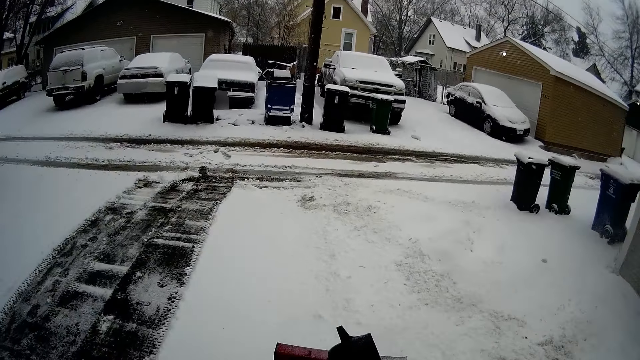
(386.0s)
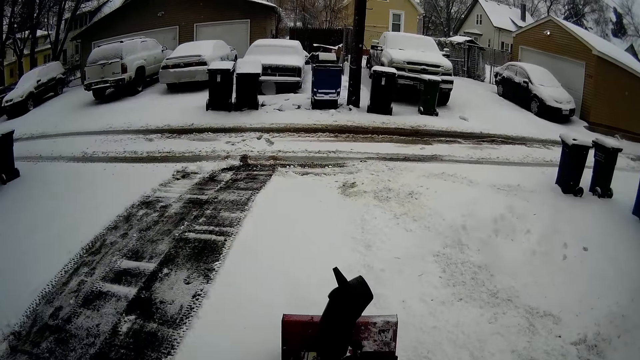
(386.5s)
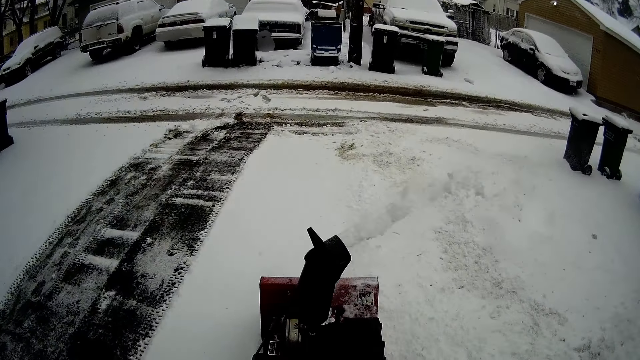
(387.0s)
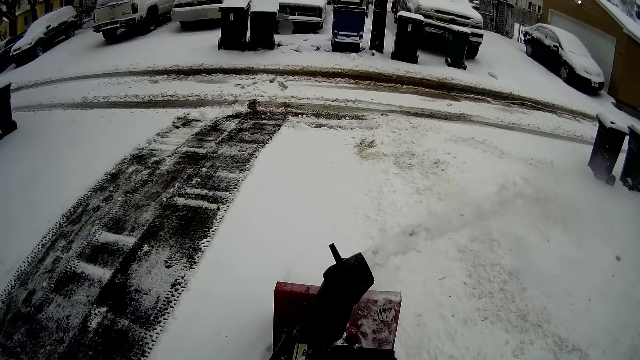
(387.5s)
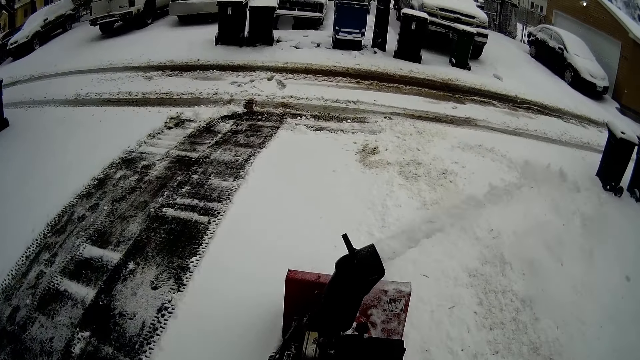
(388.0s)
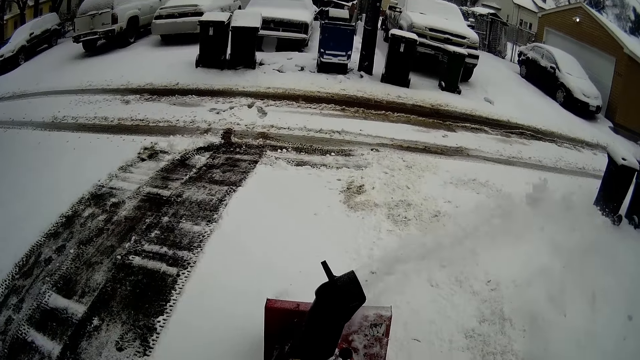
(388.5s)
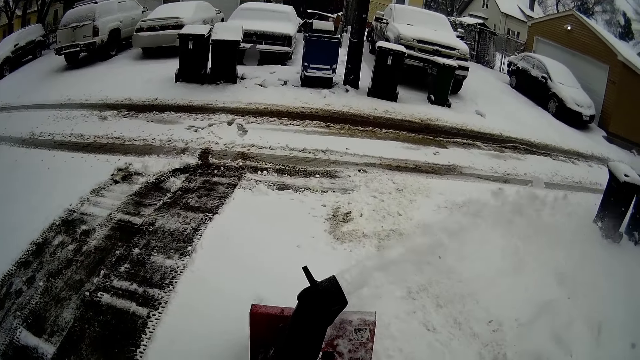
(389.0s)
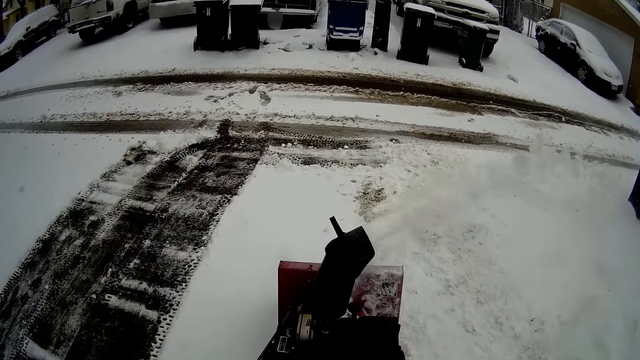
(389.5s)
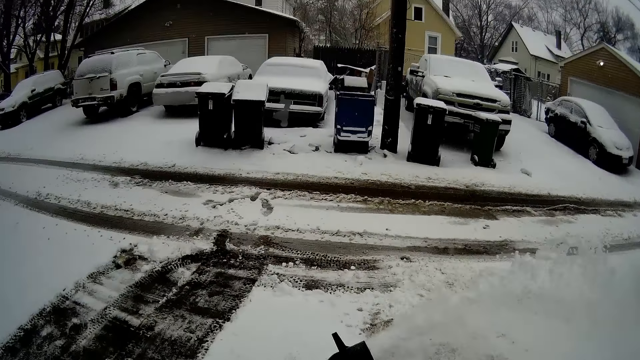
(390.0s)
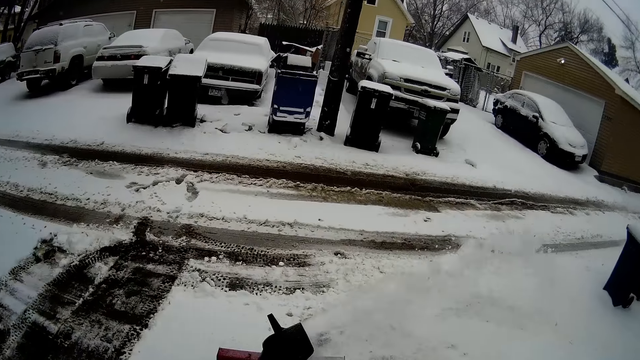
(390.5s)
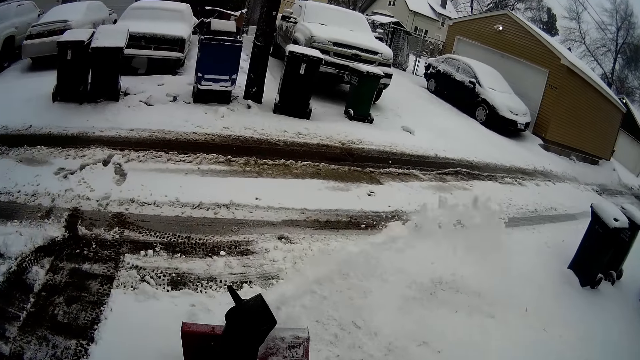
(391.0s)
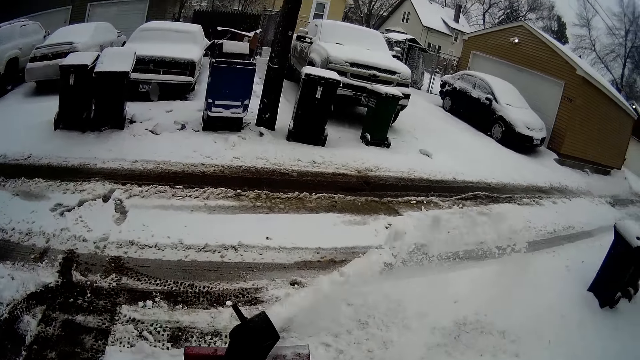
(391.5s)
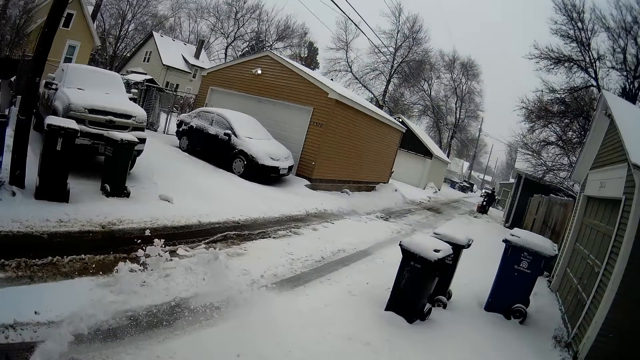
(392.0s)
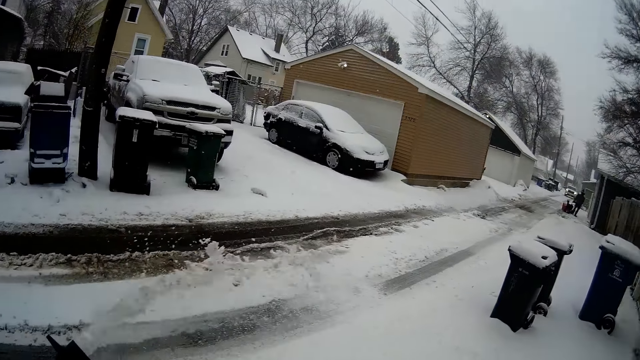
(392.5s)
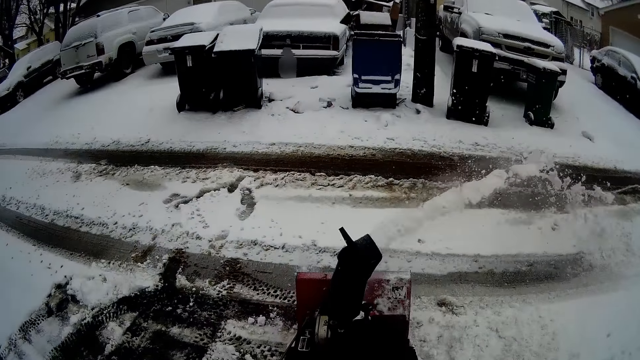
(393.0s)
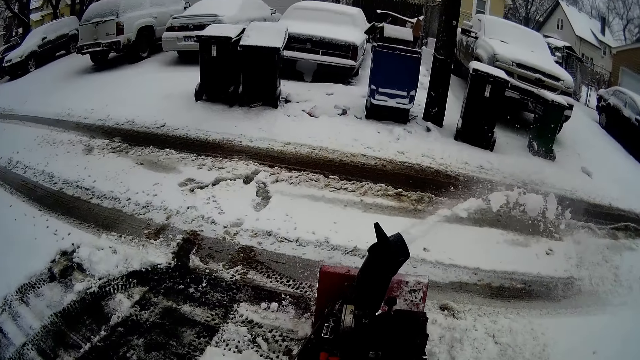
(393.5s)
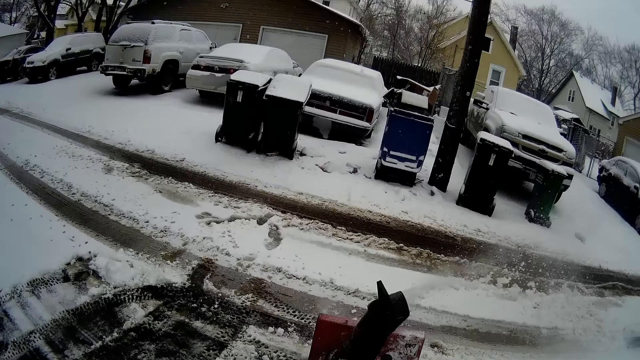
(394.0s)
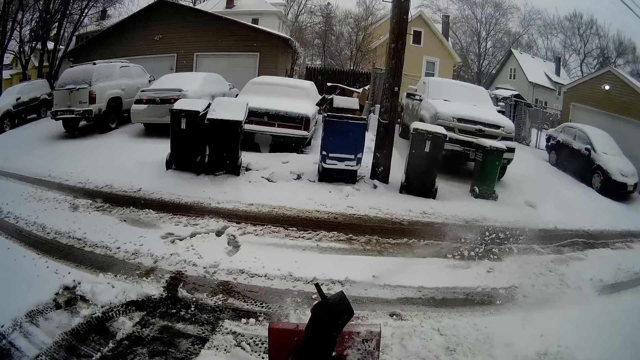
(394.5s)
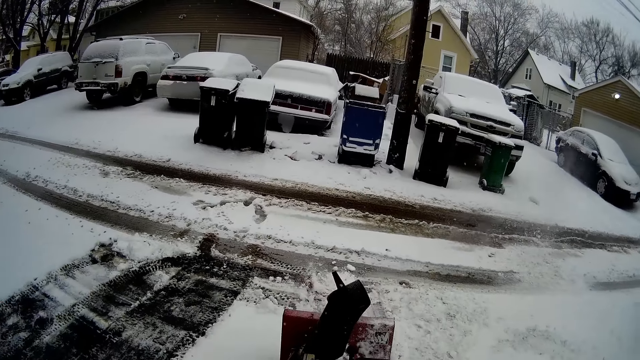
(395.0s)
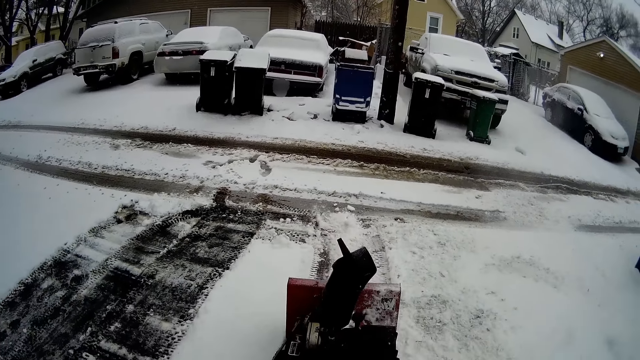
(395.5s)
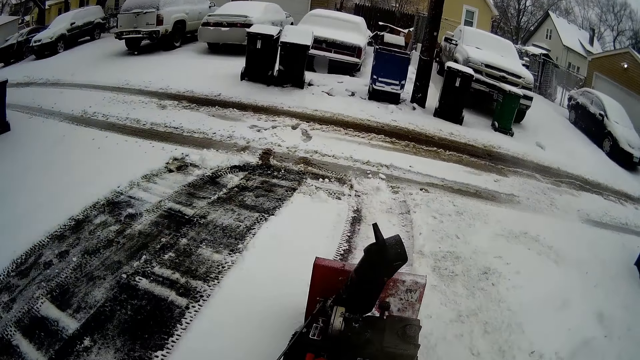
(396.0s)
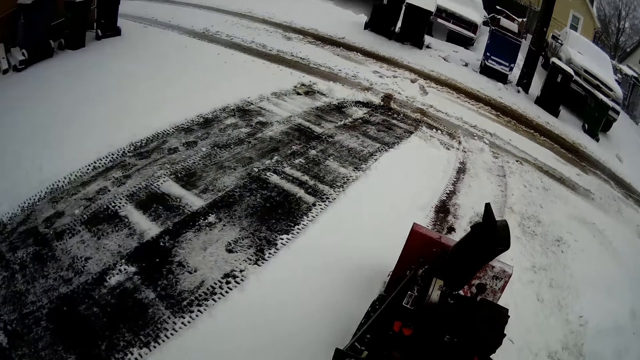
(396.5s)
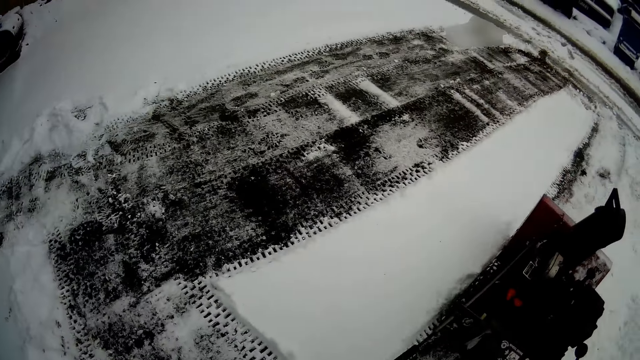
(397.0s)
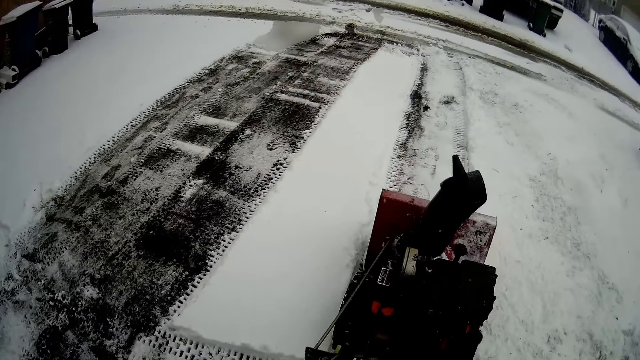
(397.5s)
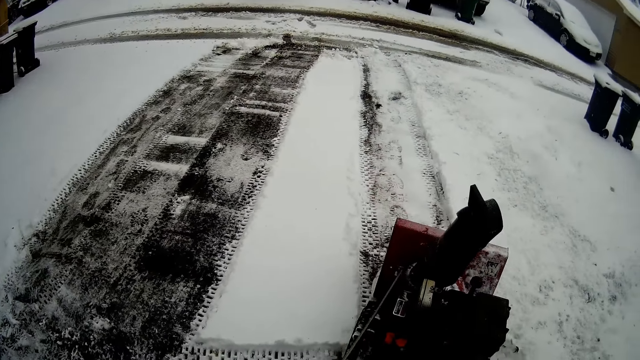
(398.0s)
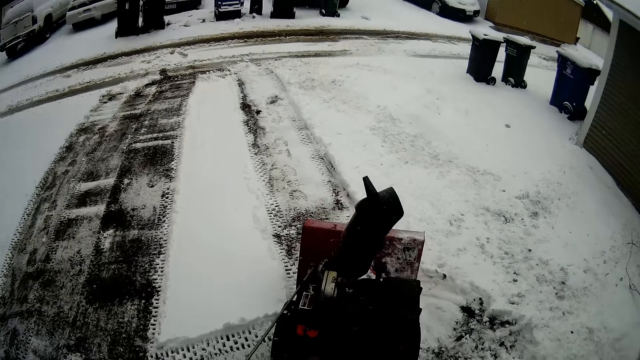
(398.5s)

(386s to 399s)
The camera wearer pulls the mini skid backwards.

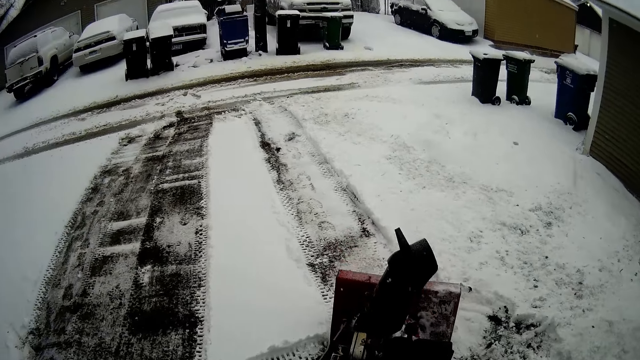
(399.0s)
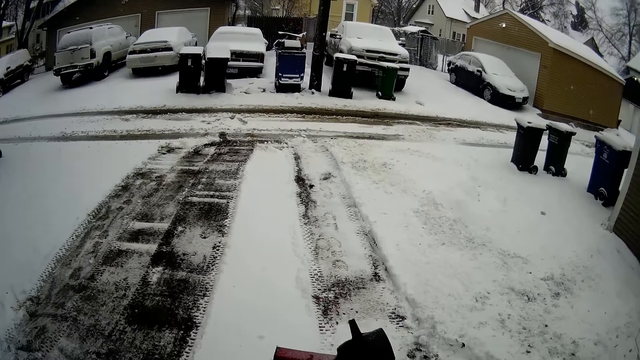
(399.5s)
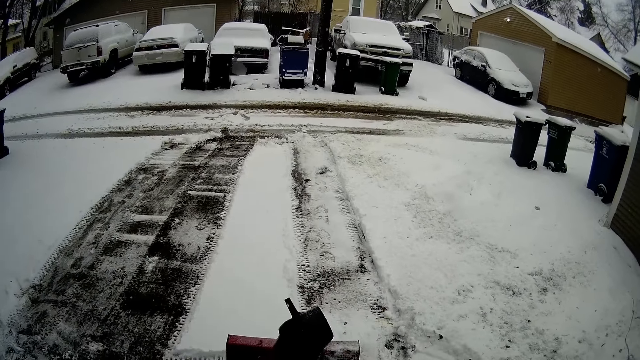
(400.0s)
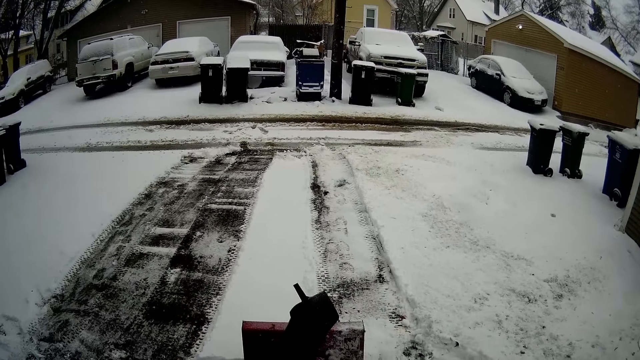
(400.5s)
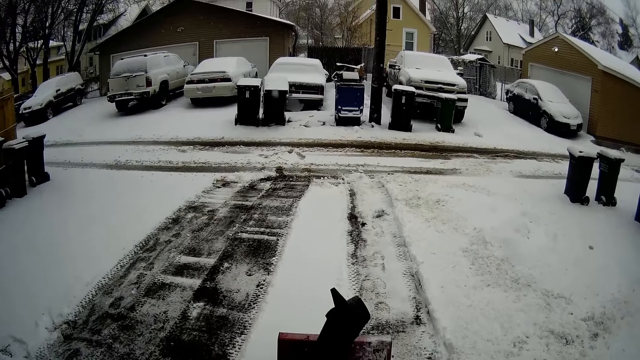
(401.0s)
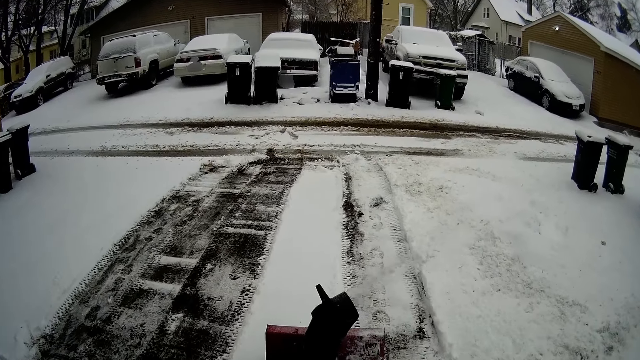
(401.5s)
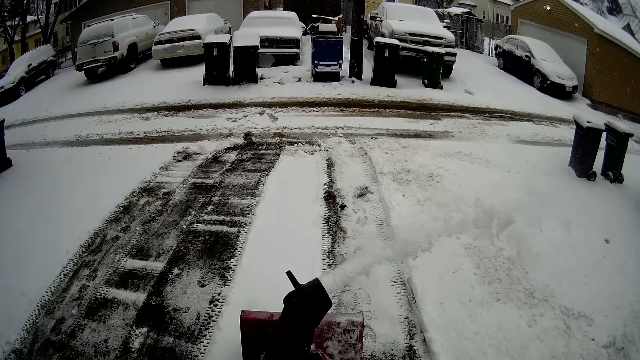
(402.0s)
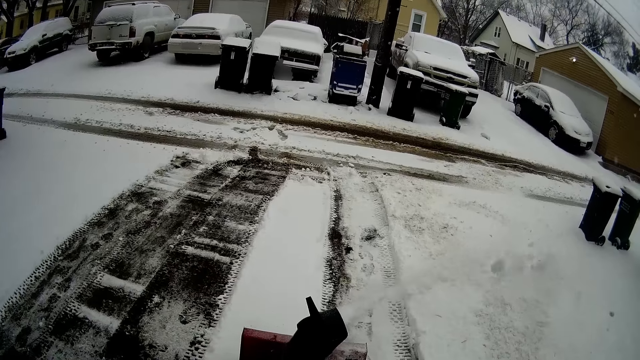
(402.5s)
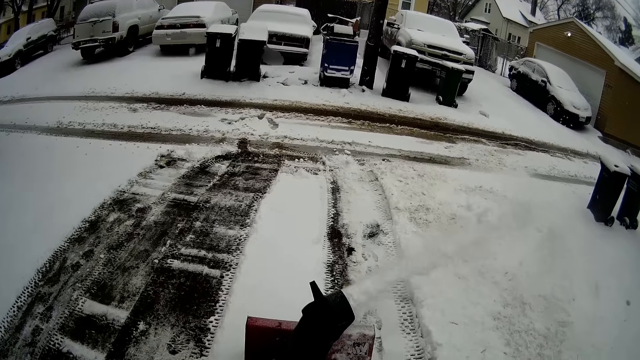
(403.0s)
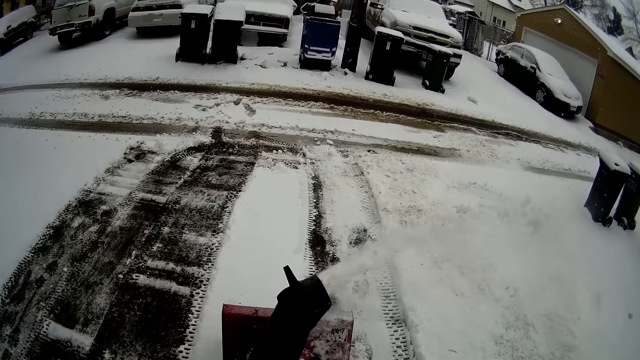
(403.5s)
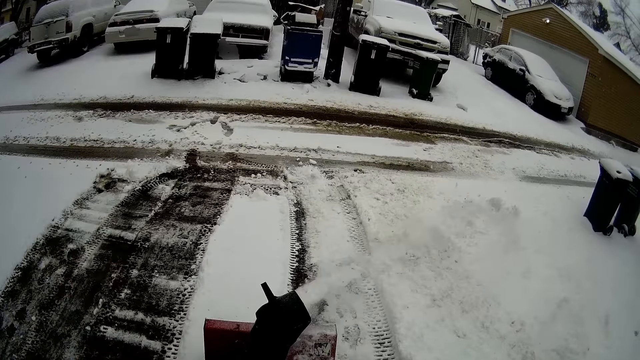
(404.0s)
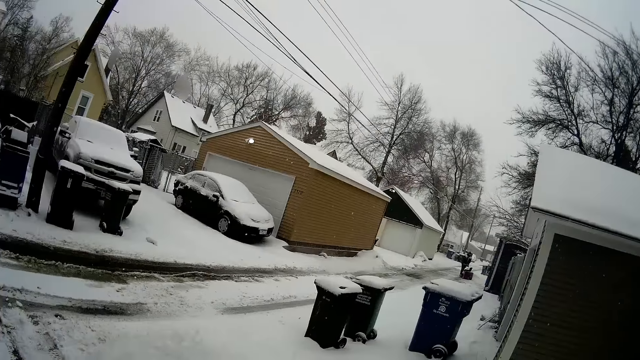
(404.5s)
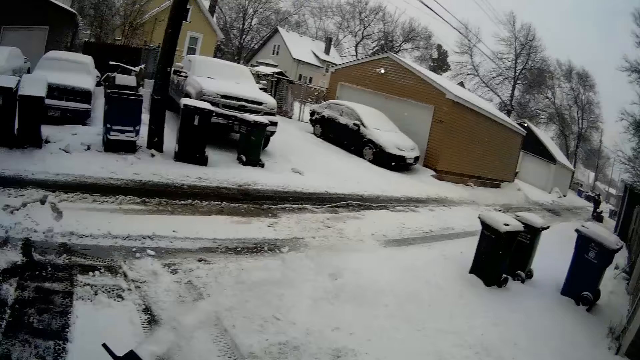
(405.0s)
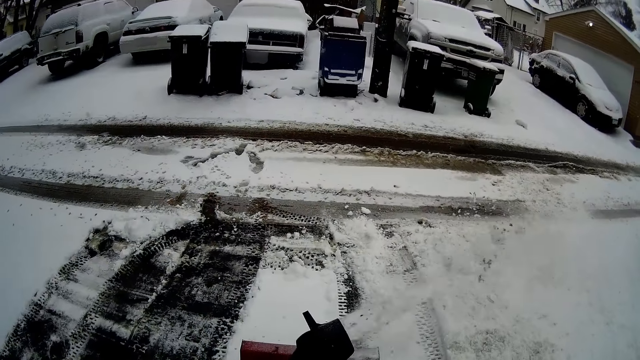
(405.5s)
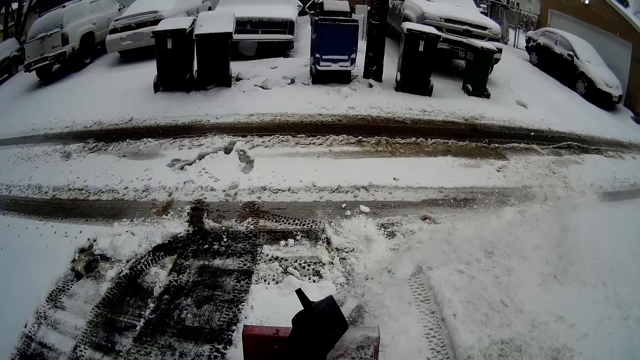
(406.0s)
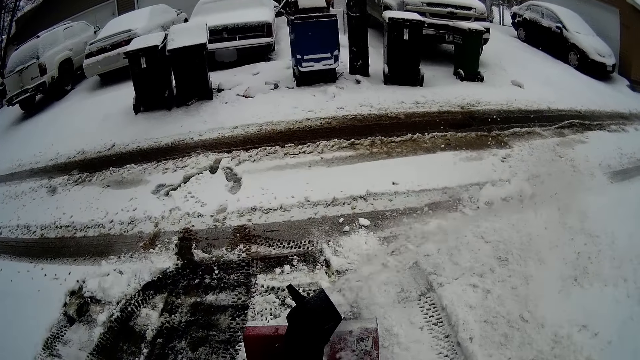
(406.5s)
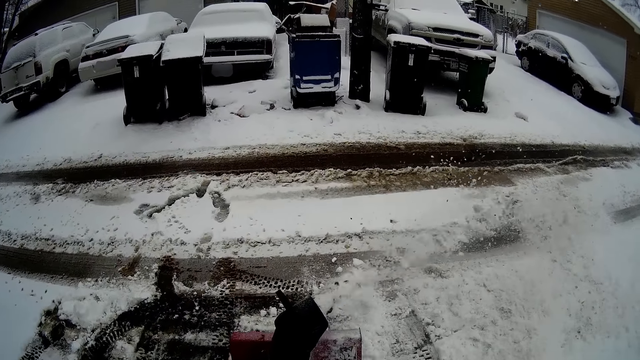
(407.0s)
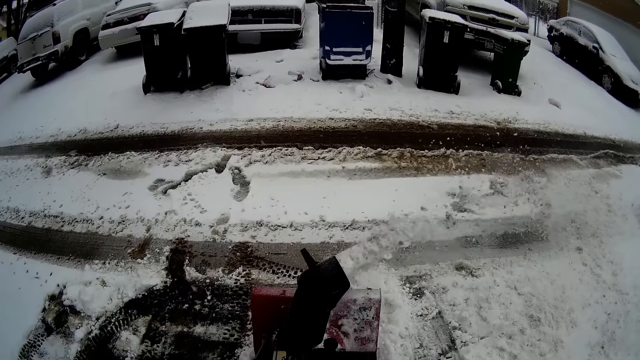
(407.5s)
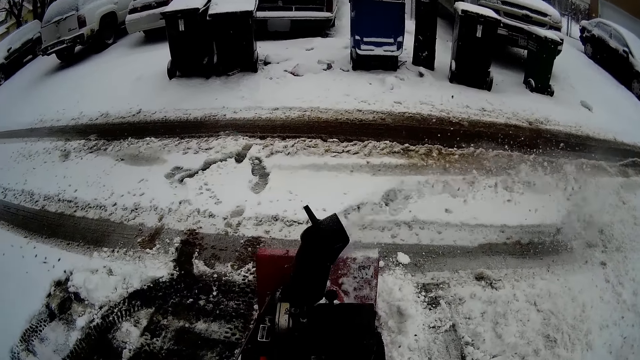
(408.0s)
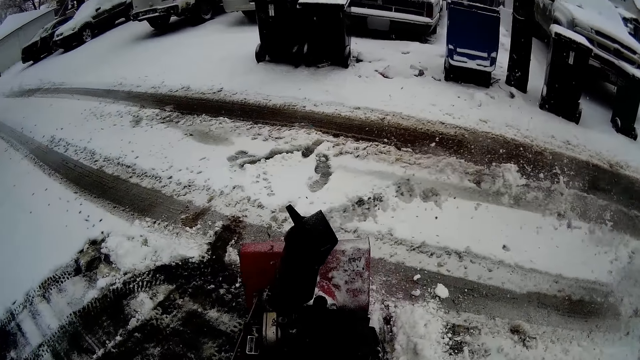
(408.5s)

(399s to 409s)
The camera wearer blows snow with a snow mini skid.
